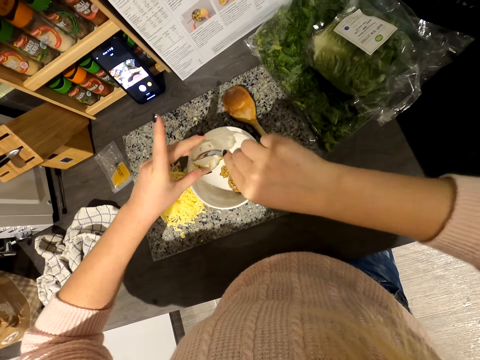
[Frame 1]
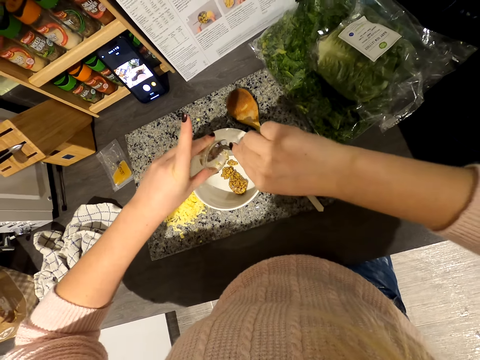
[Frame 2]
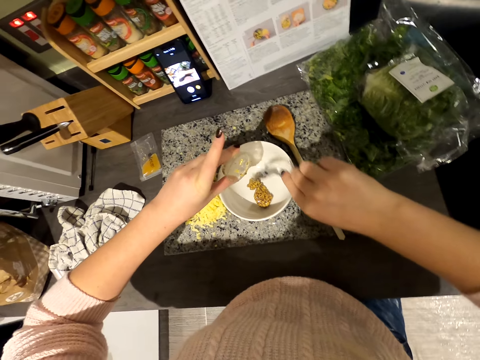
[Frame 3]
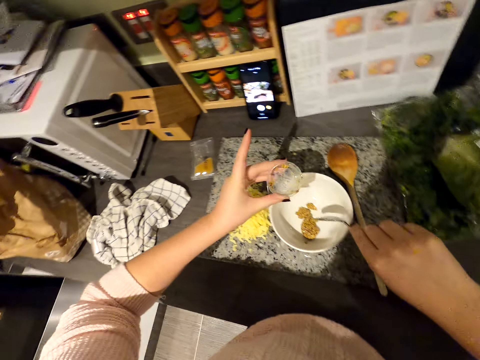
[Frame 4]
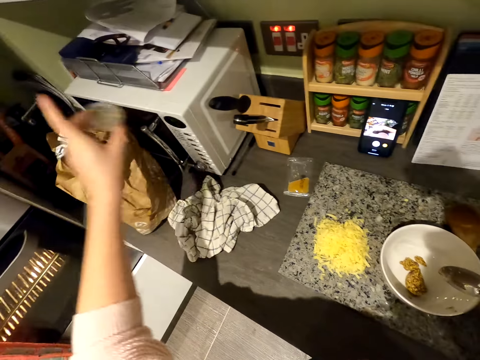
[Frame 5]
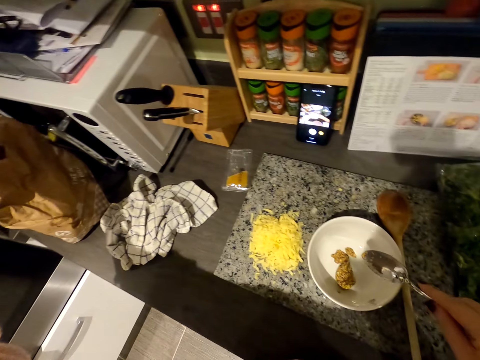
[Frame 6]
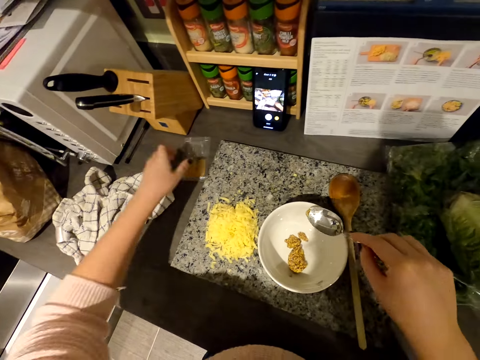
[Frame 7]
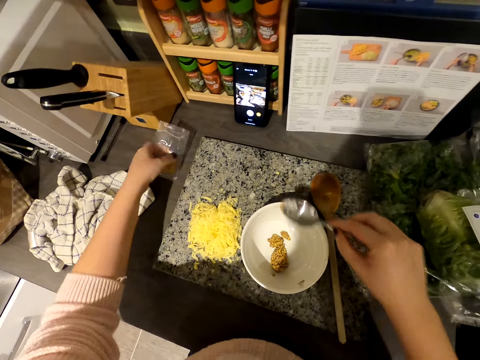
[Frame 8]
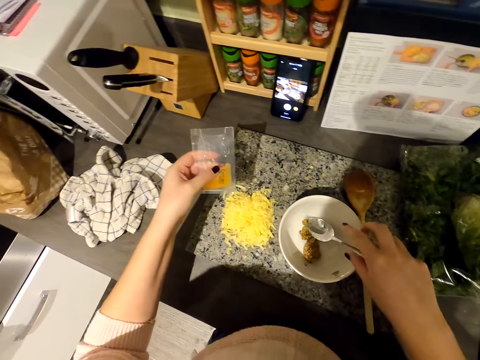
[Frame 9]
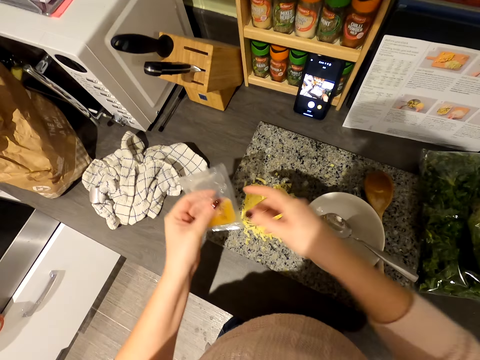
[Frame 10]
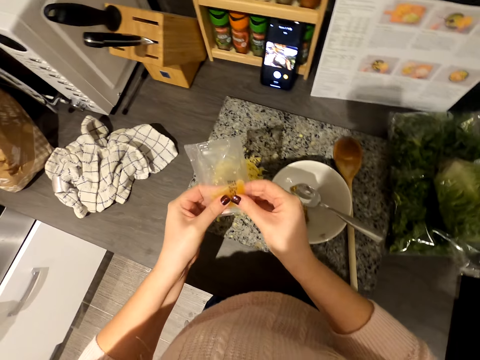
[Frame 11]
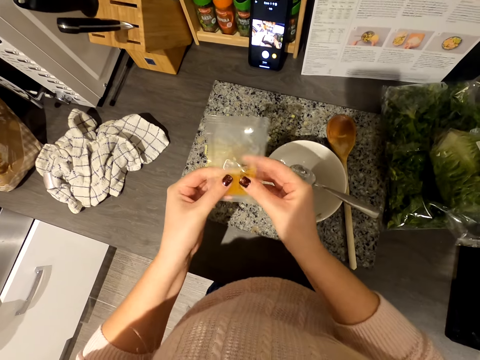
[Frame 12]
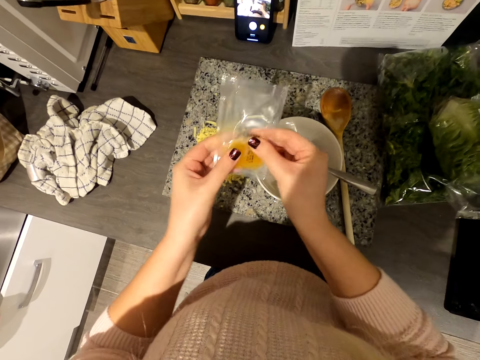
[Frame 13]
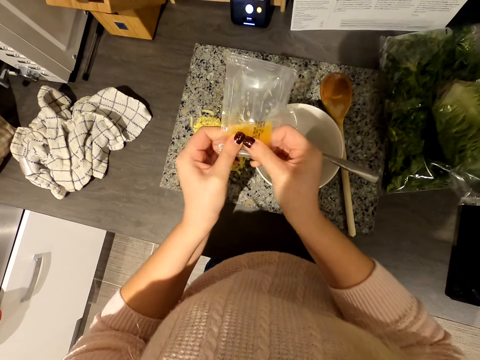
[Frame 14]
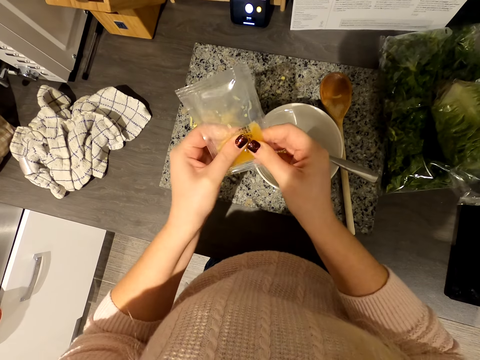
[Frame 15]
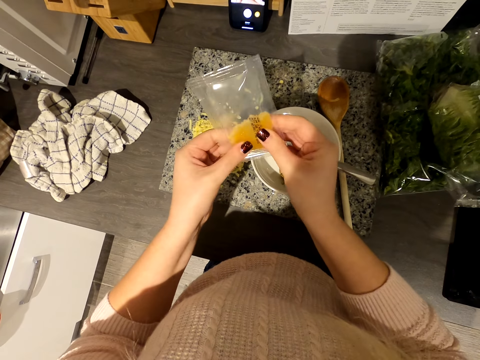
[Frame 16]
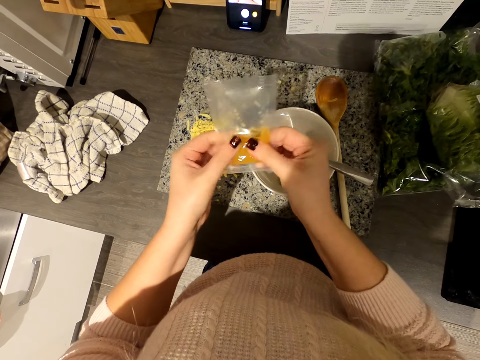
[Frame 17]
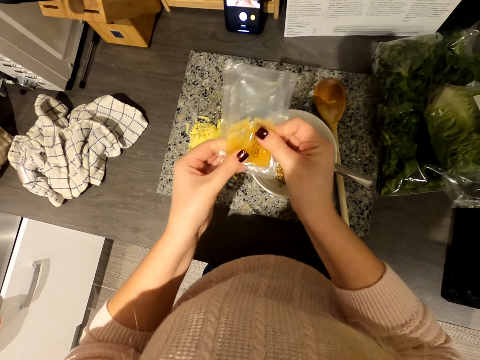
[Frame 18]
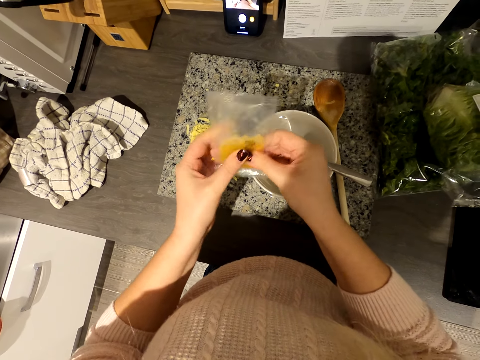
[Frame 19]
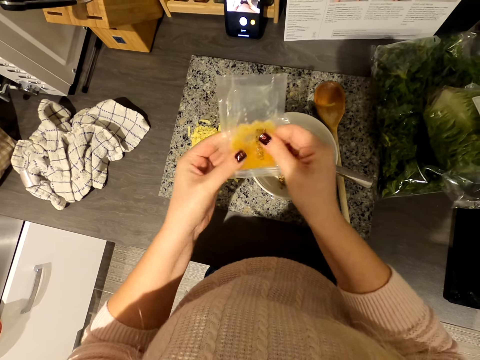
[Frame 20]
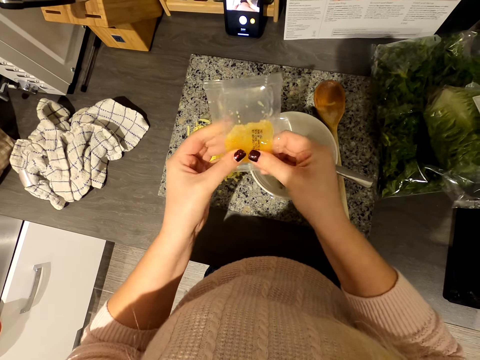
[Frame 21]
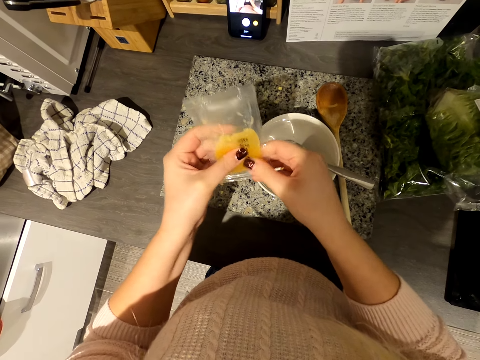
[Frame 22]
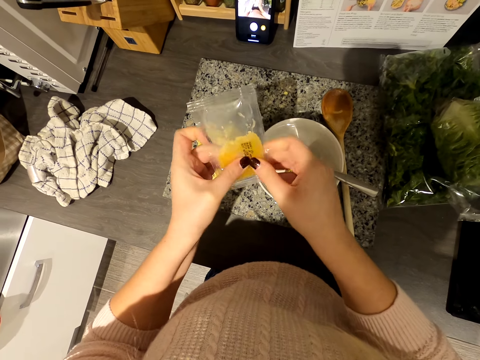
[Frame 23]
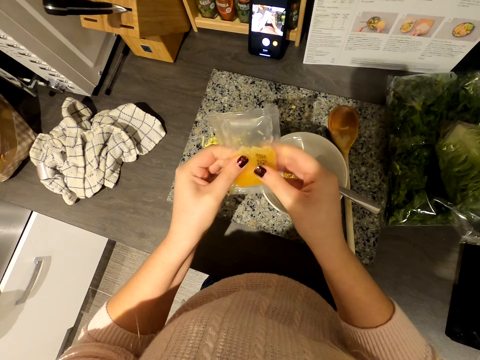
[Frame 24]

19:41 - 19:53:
The camera wearer drops the container in the bag. They pick a packet of ghee on the slab. They drop a spoon in the plate. They squeeze the packet of ghee.

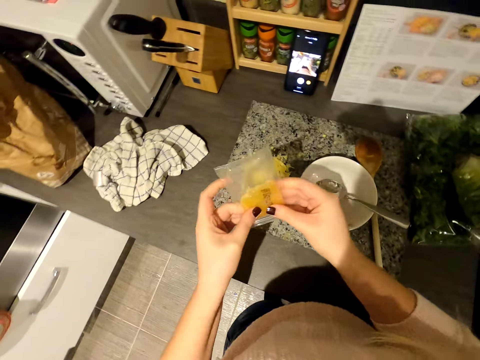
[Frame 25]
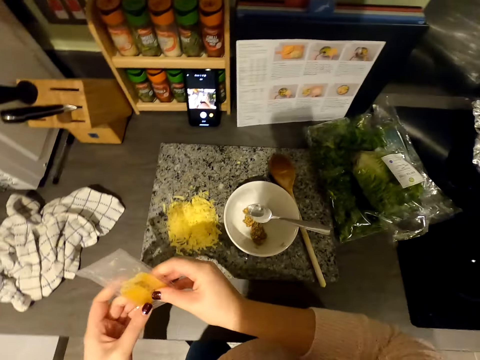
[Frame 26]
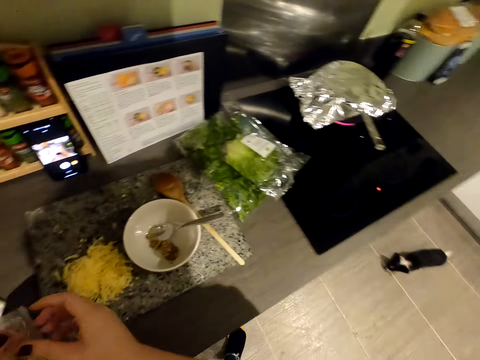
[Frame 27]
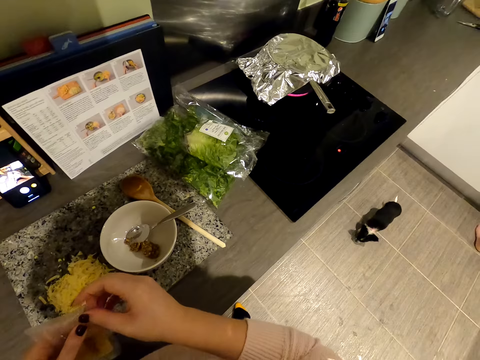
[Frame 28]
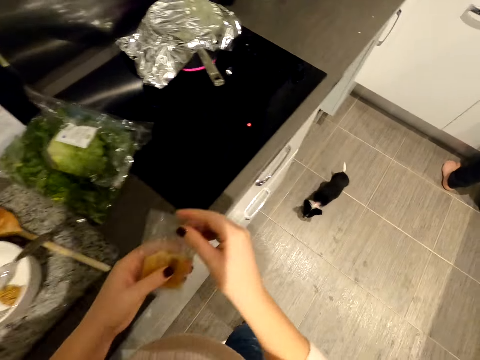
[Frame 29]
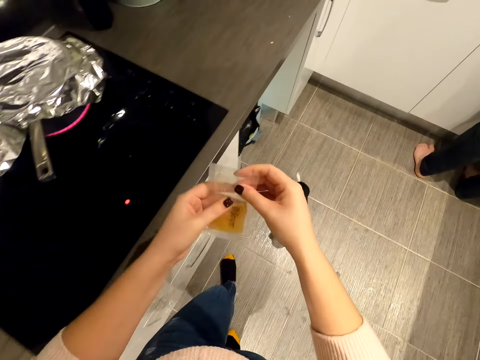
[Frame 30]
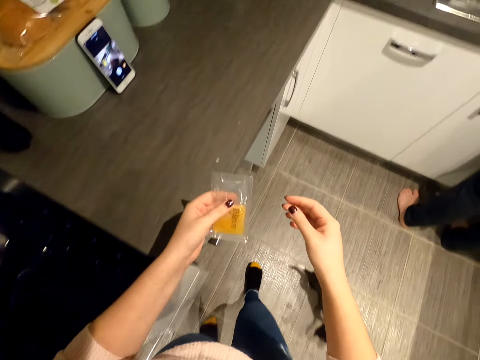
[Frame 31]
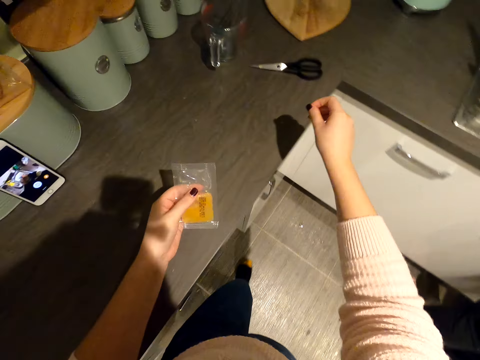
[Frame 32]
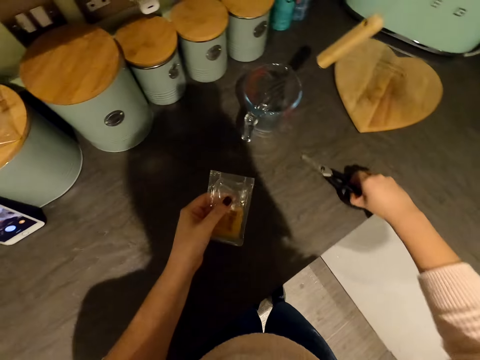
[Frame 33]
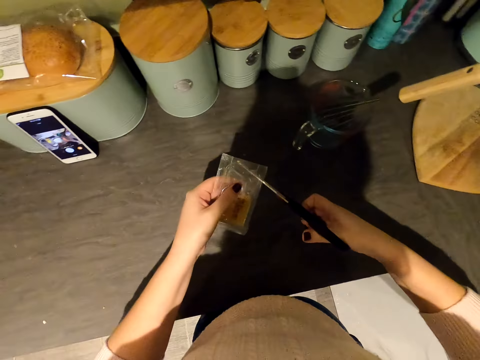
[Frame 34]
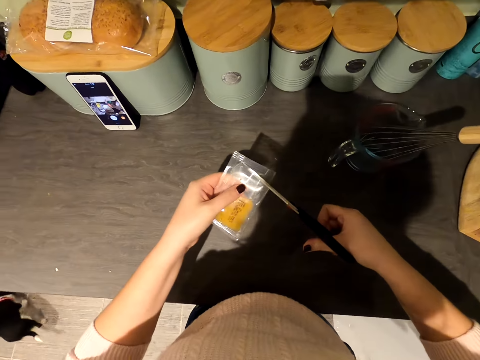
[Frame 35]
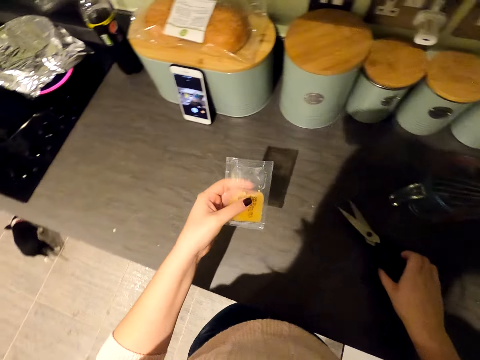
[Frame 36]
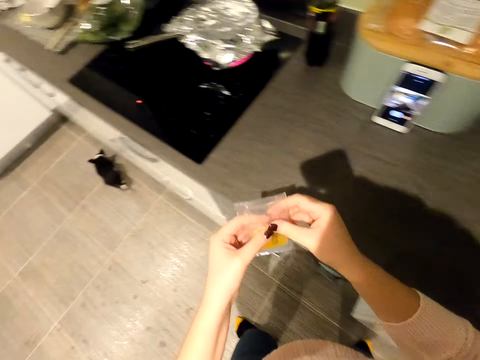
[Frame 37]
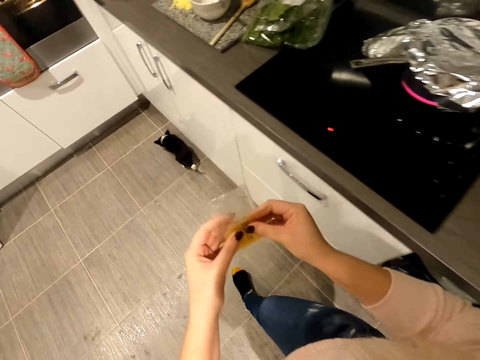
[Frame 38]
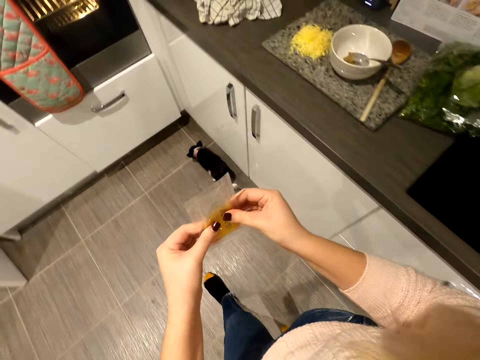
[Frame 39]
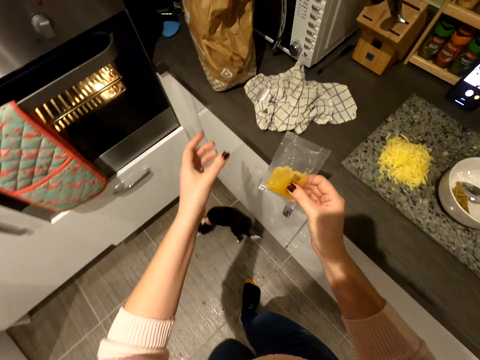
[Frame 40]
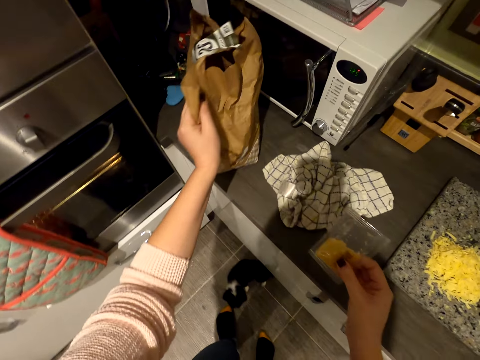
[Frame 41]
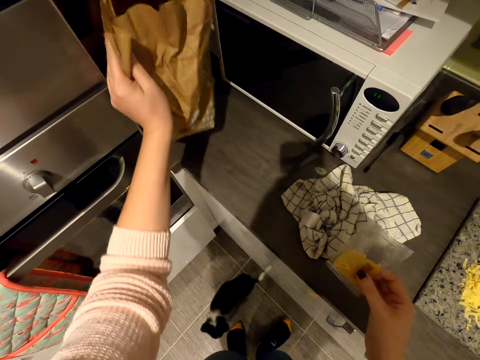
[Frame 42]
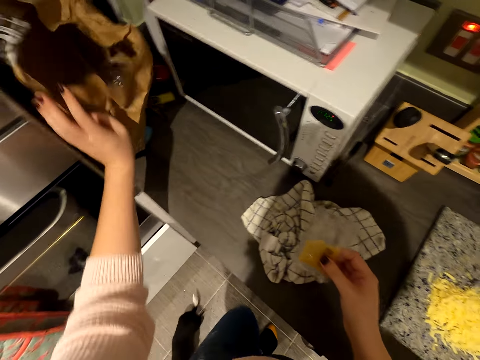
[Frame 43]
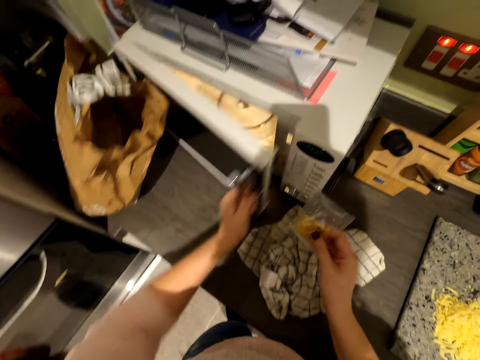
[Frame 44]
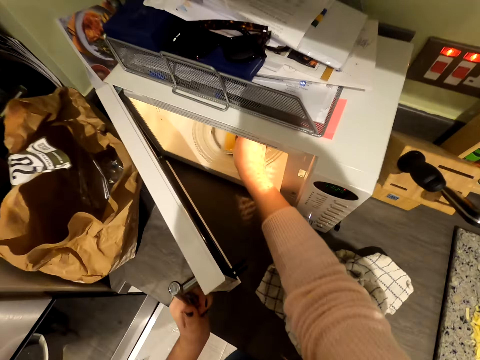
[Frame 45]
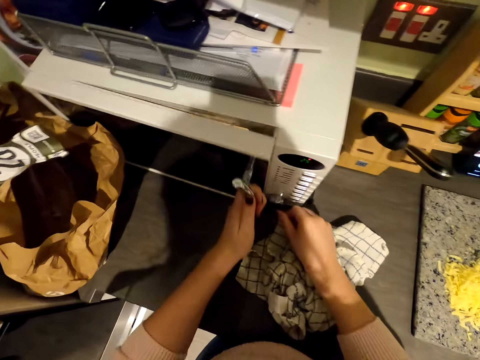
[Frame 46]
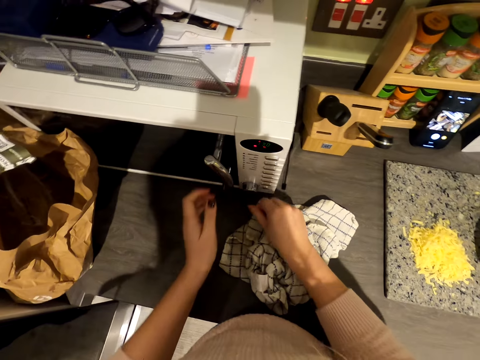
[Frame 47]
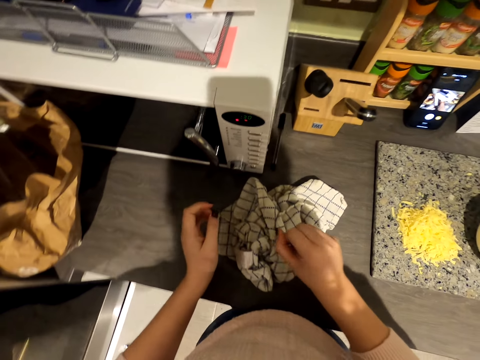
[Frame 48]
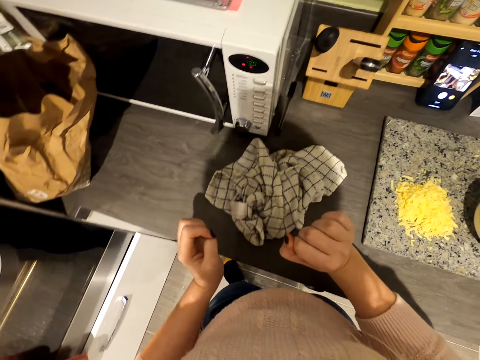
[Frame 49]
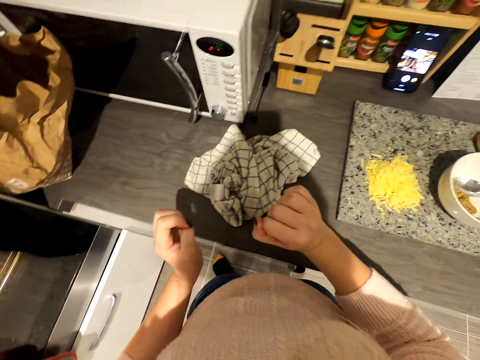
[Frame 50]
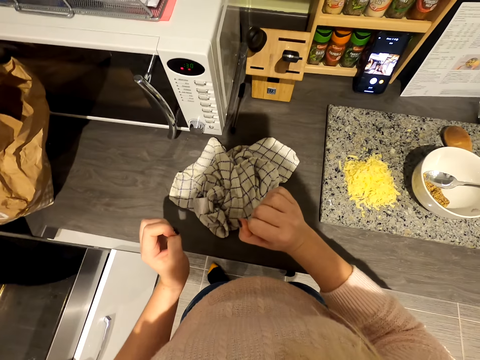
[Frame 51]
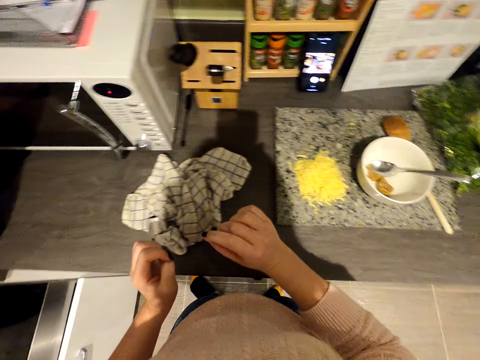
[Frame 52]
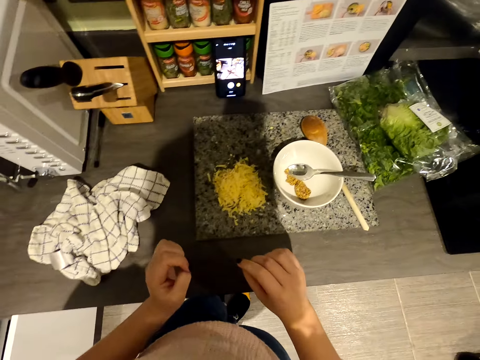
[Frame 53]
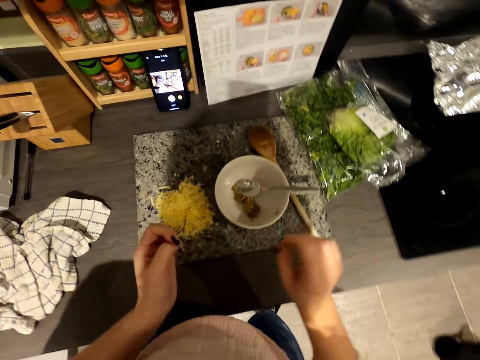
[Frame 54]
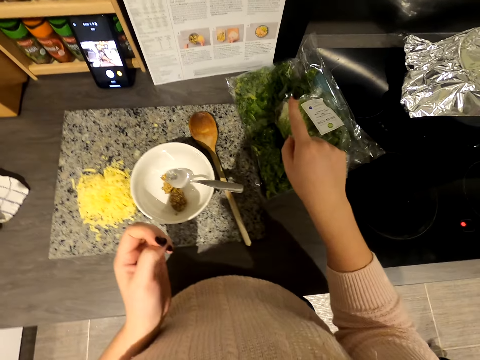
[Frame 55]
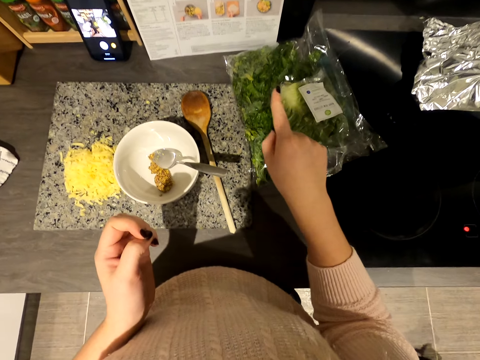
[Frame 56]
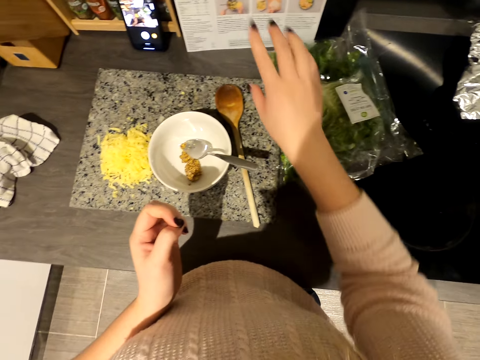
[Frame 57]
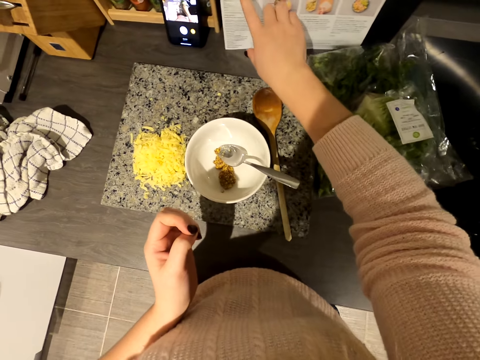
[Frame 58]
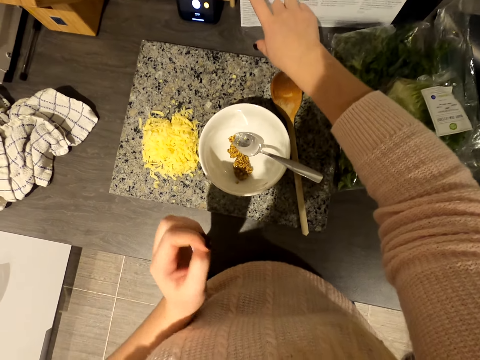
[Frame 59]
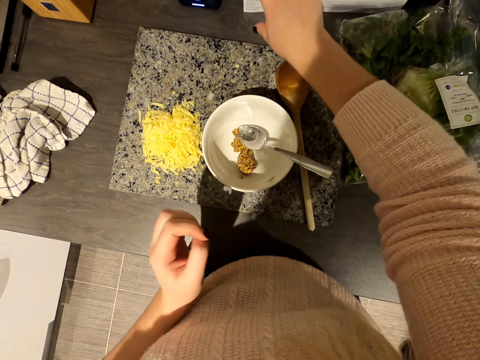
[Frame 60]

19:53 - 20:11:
The camera wearer turns around. They walk around the kitchen. They pick up a scissor. They cut the packet. They walk around the kitchen. They lift the bag. They drop the bag on the slab. They place the spices in the microwave. They open the microwave. They close the microwave. They start the microwave. They move their hands. They rest their hands on the slab. They look at the microwave. They walk in the kitchen. They point at the vegetable. They read the ingredients. They point at the menu.
